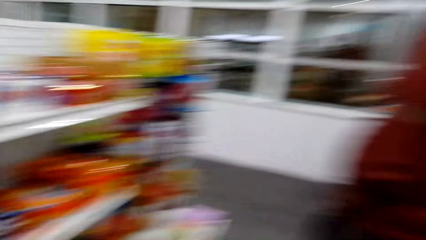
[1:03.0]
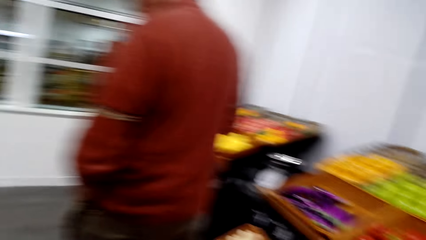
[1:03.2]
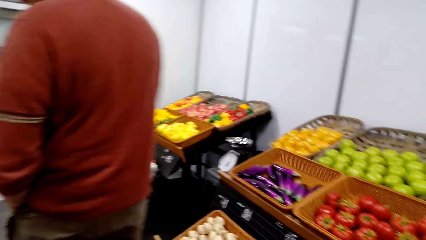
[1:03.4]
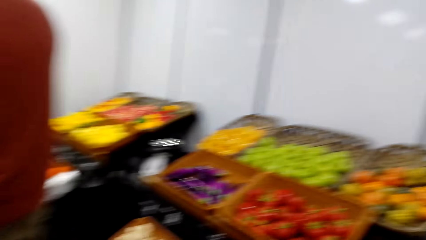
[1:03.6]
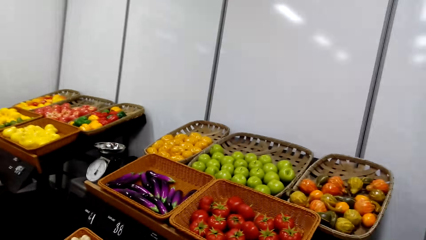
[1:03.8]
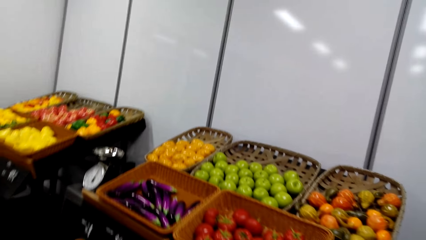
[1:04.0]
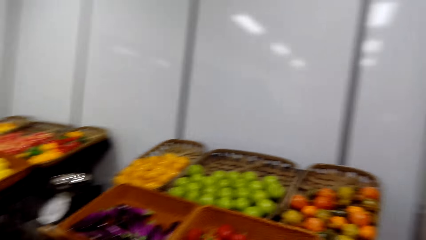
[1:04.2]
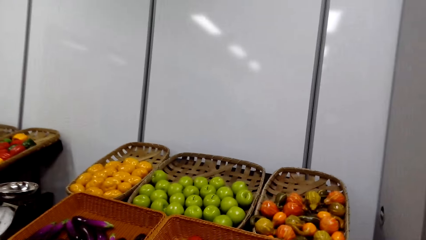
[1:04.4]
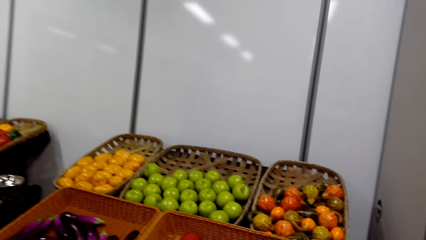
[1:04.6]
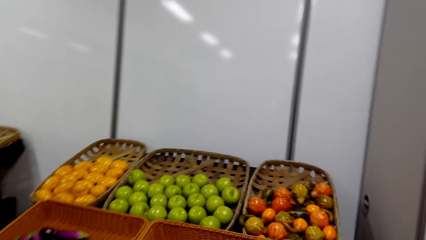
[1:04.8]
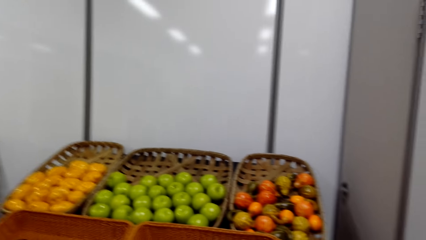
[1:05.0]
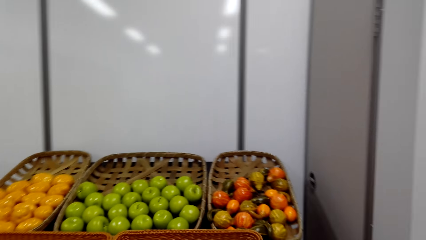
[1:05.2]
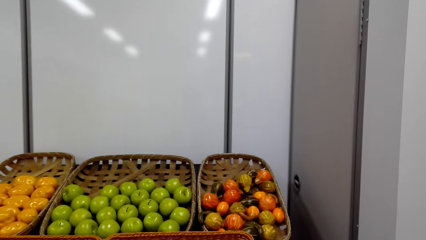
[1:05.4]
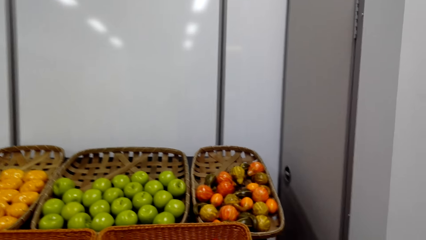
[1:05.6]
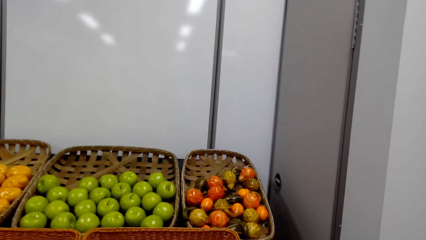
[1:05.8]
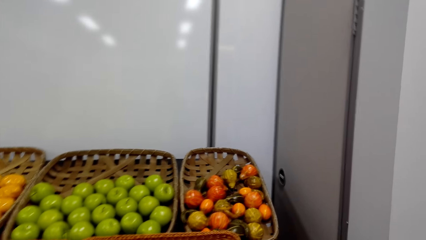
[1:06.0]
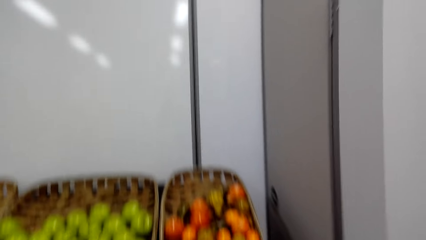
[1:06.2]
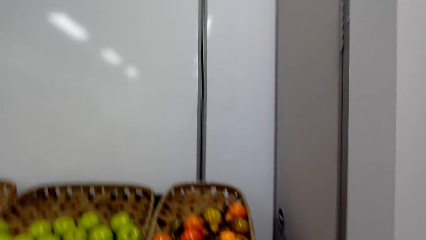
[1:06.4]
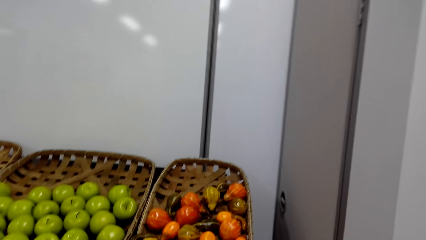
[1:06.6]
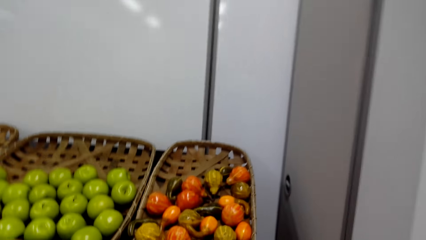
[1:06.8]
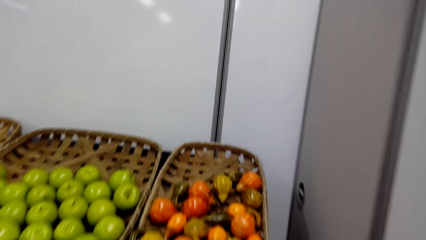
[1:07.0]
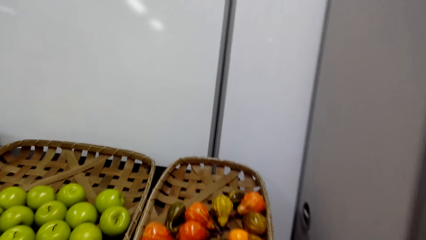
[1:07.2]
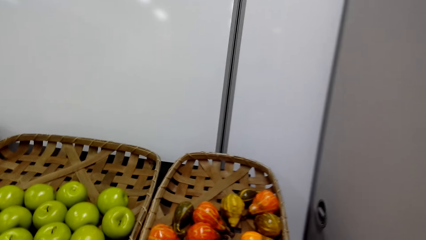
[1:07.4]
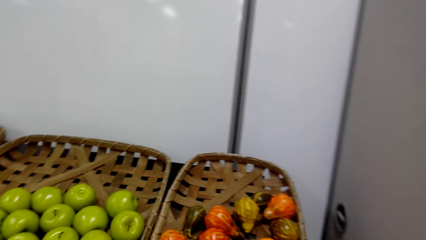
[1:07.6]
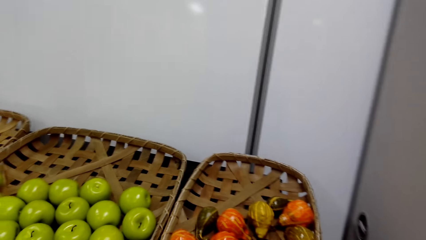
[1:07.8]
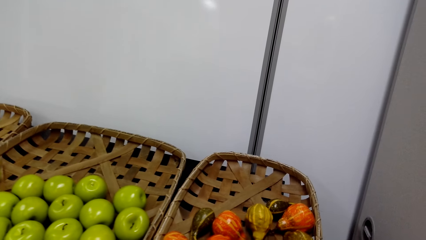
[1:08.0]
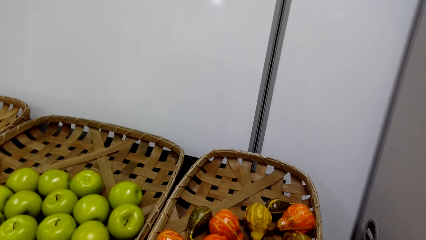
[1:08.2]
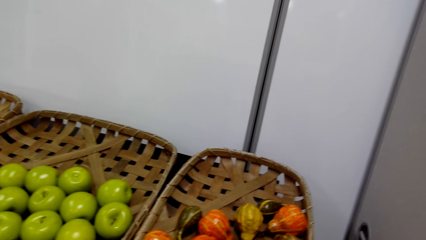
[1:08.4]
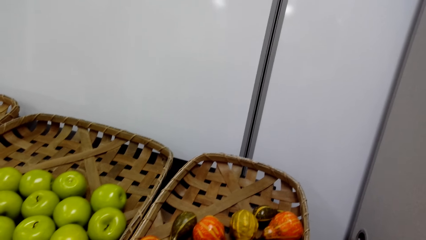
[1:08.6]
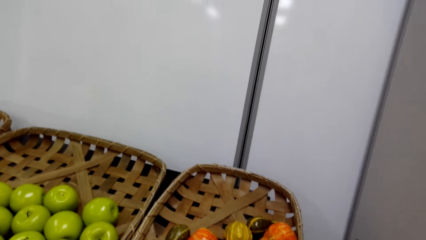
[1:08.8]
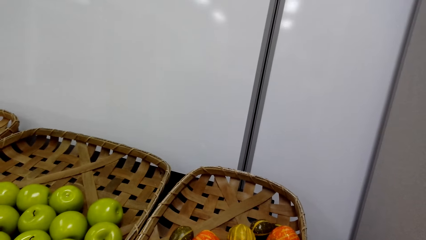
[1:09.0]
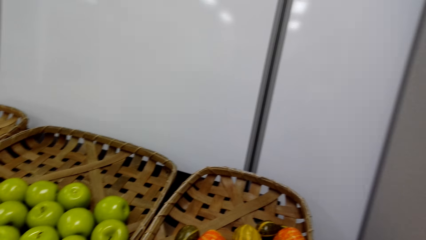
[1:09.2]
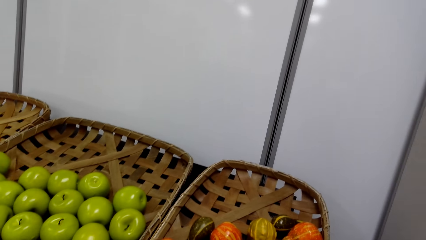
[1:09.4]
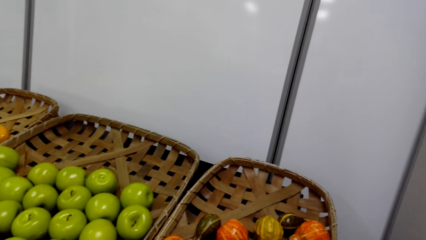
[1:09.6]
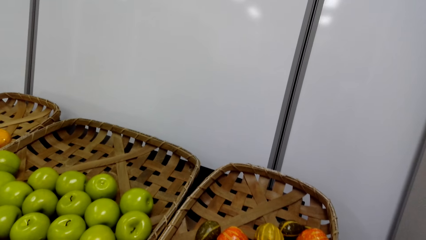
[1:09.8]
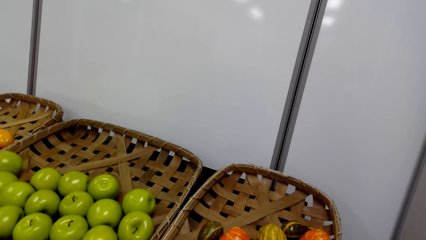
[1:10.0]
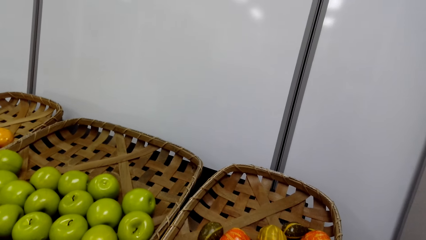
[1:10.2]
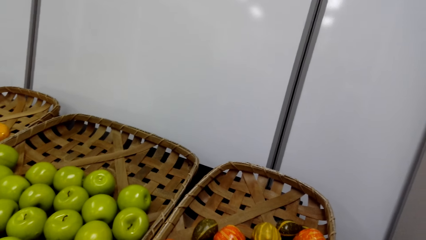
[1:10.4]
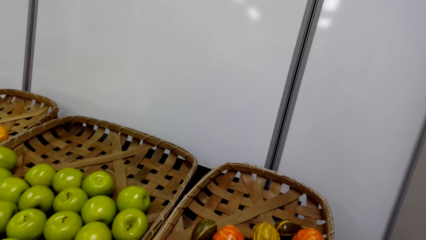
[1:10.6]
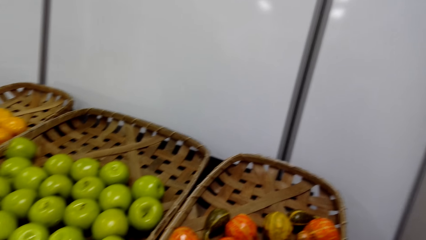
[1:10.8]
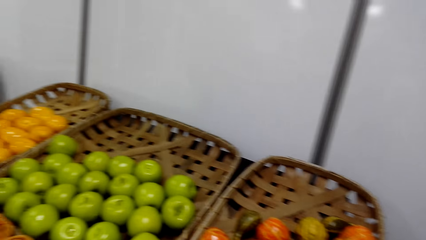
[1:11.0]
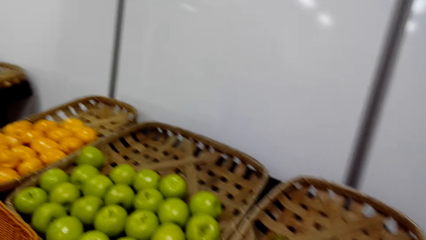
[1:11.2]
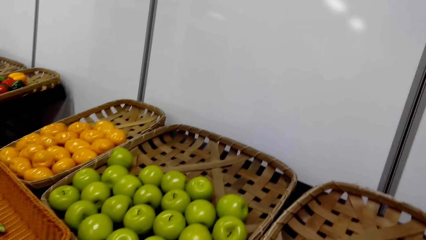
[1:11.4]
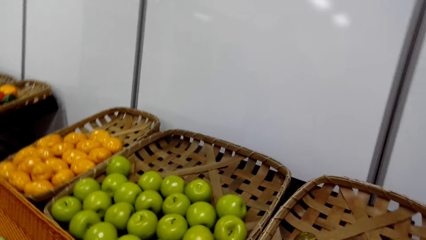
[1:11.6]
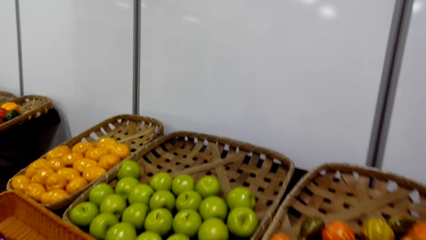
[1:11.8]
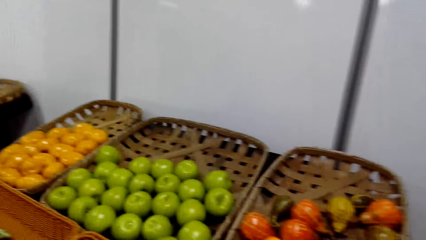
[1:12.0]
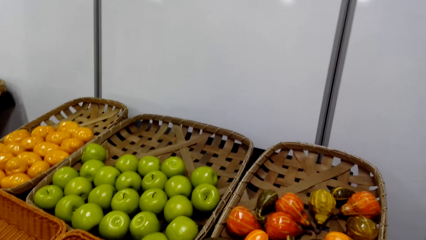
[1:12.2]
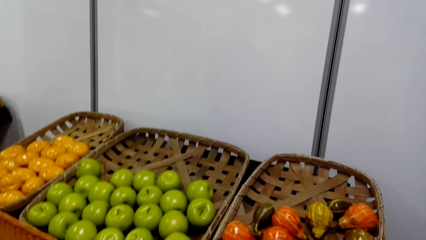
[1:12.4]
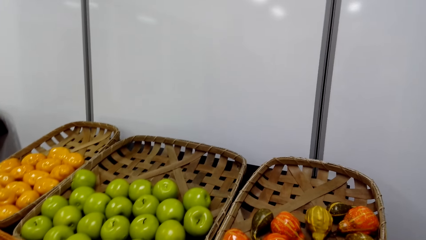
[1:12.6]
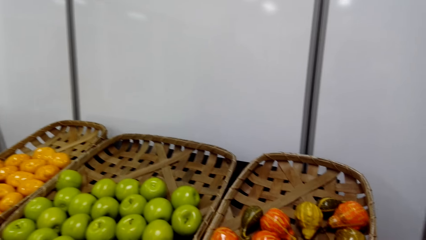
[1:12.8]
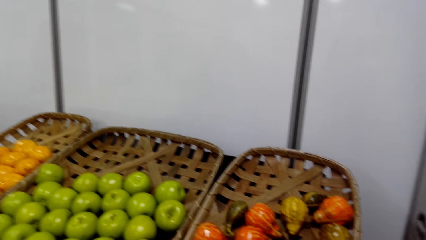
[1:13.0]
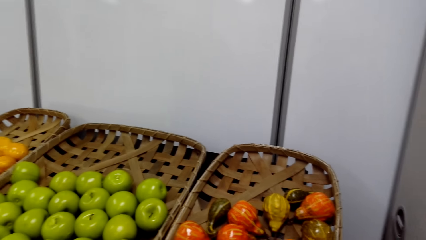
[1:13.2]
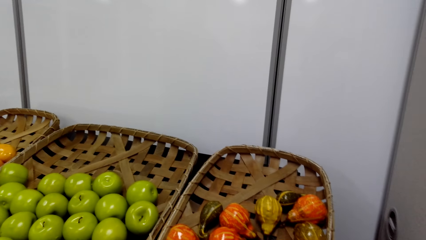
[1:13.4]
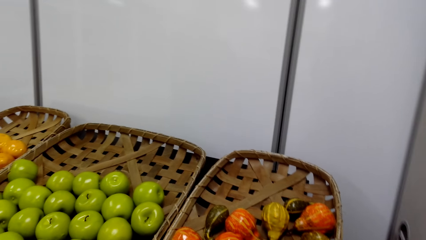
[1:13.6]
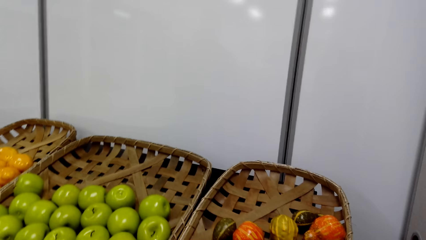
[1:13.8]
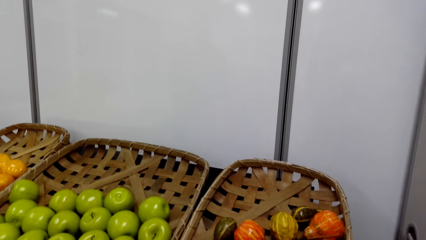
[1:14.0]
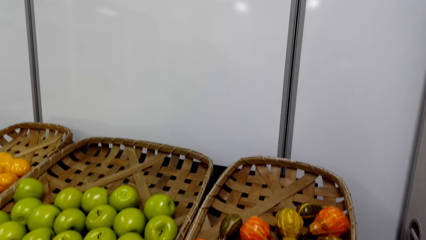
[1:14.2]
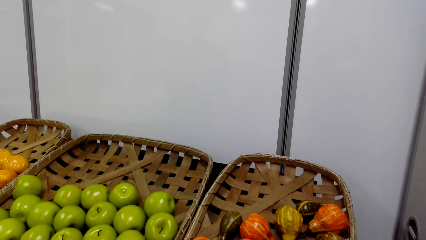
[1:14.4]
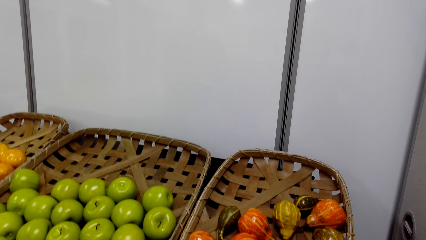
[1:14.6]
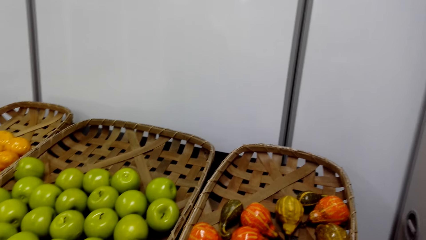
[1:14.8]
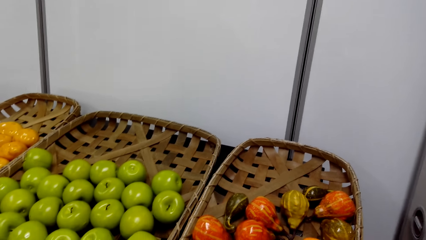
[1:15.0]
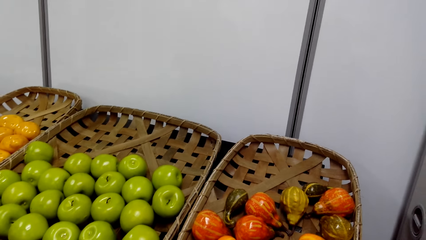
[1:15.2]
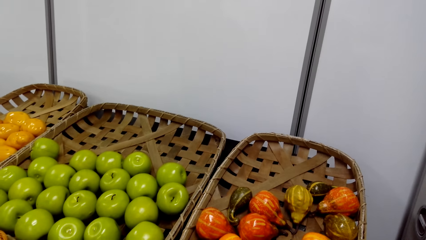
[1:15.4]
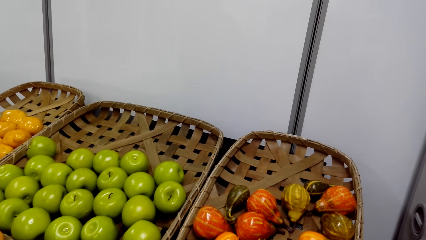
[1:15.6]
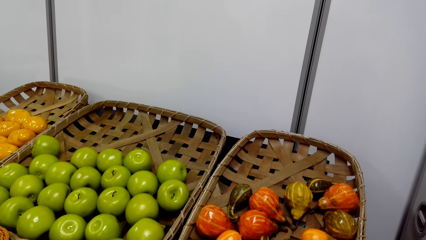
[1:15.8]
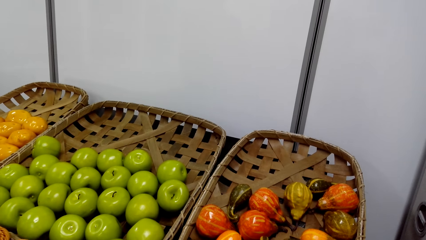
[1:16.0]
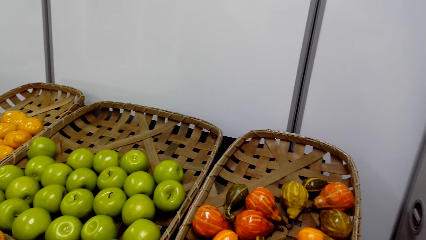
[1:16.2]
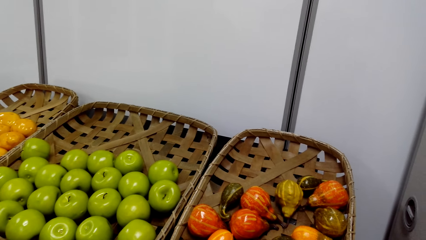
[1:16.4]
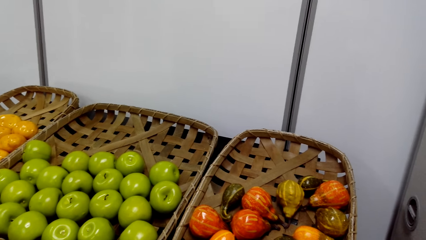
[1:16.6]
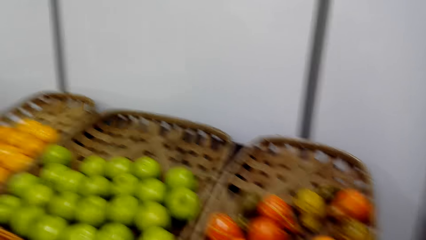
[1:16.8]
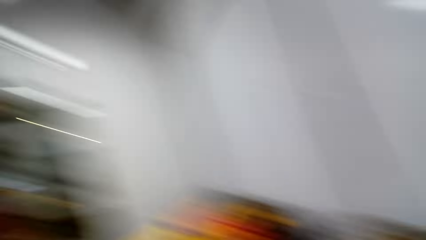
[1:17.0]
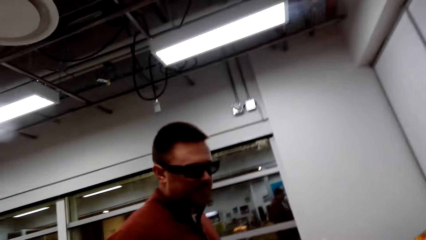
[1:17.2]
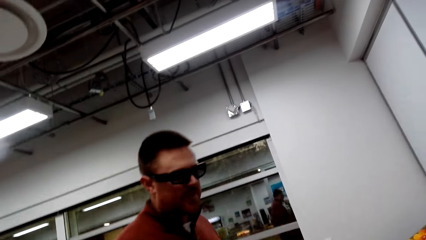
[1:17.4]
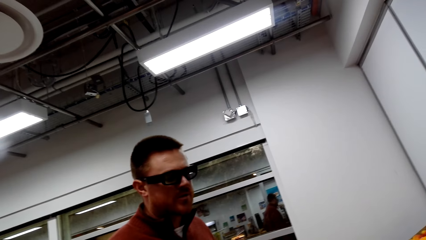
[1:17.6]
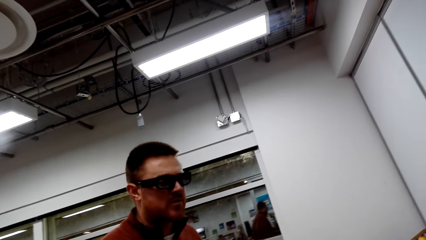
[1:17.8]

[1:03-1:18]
The camera wearer turns to the grocery sides.
